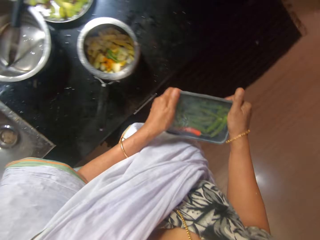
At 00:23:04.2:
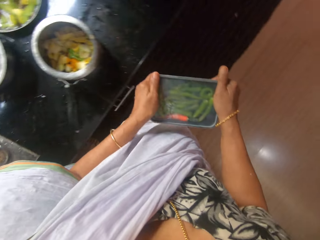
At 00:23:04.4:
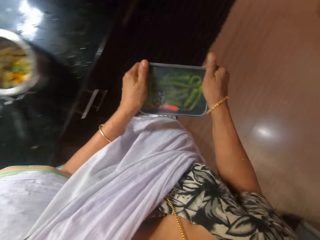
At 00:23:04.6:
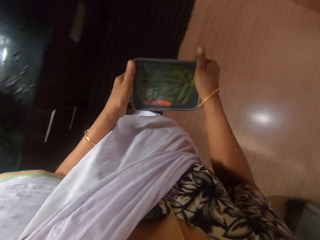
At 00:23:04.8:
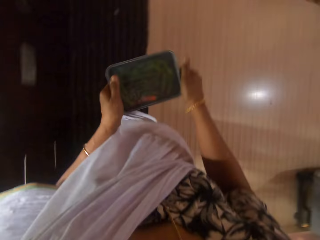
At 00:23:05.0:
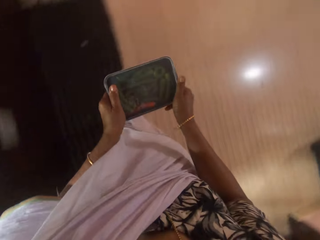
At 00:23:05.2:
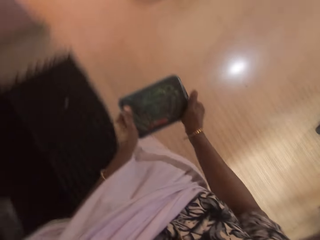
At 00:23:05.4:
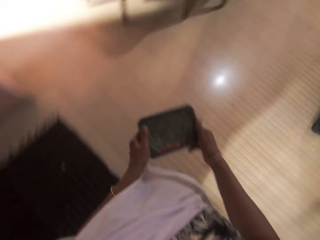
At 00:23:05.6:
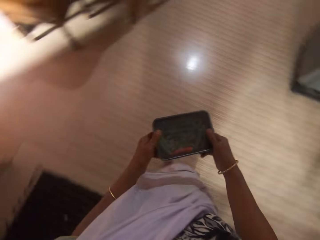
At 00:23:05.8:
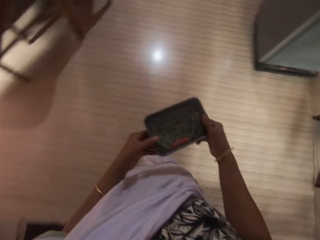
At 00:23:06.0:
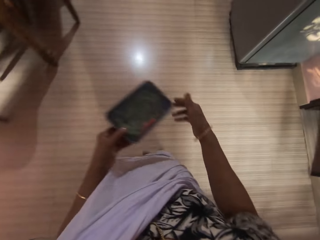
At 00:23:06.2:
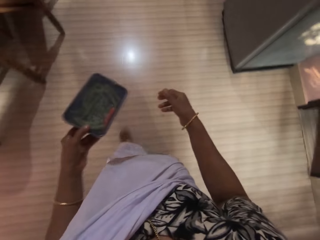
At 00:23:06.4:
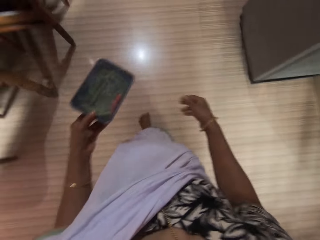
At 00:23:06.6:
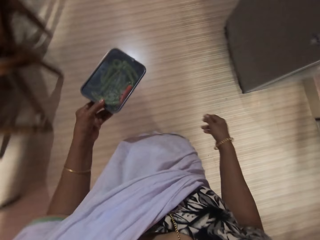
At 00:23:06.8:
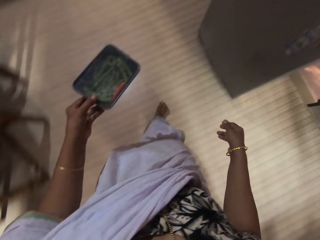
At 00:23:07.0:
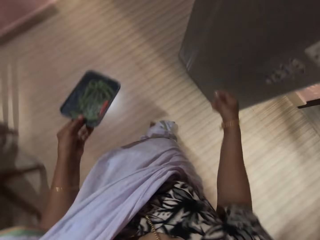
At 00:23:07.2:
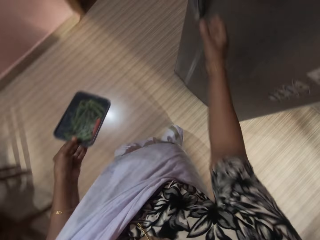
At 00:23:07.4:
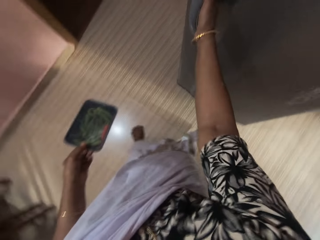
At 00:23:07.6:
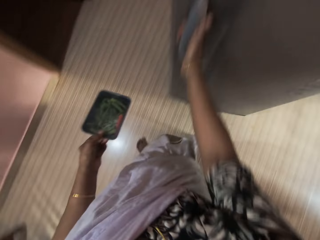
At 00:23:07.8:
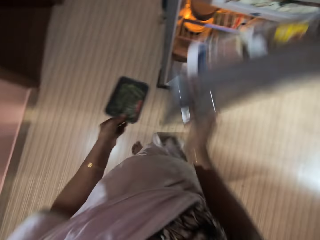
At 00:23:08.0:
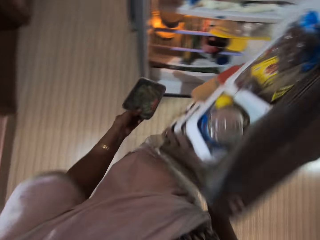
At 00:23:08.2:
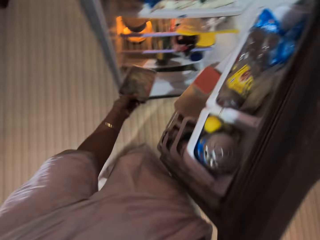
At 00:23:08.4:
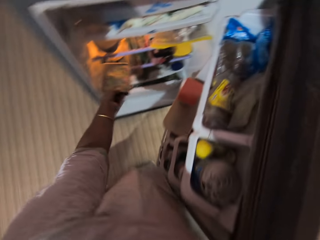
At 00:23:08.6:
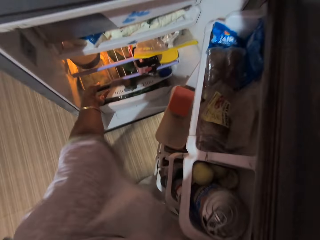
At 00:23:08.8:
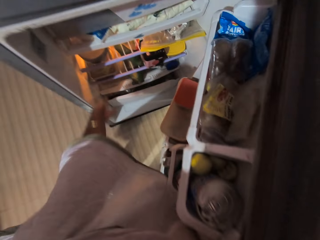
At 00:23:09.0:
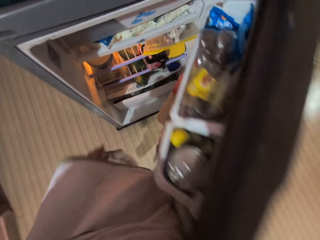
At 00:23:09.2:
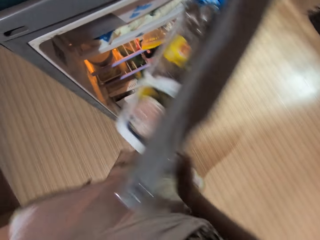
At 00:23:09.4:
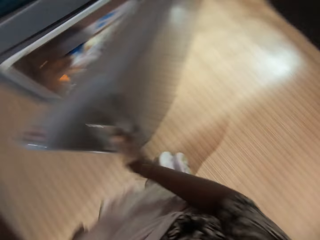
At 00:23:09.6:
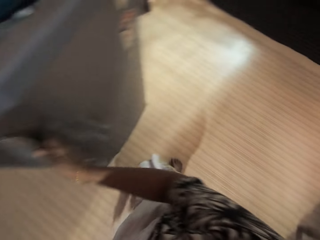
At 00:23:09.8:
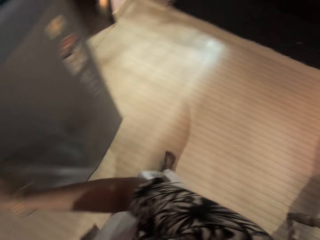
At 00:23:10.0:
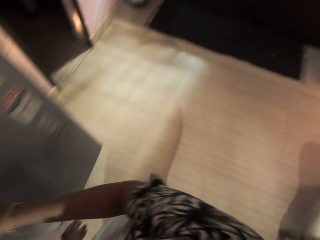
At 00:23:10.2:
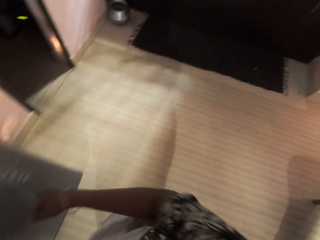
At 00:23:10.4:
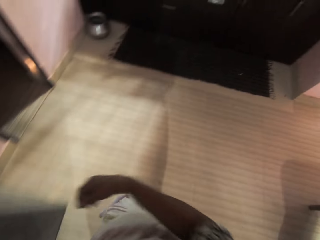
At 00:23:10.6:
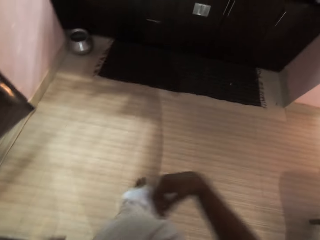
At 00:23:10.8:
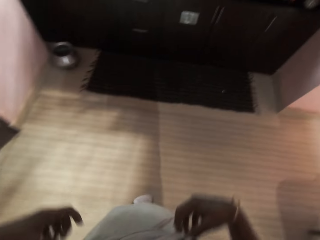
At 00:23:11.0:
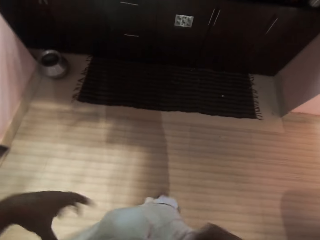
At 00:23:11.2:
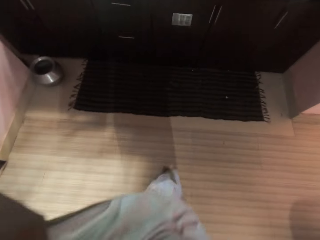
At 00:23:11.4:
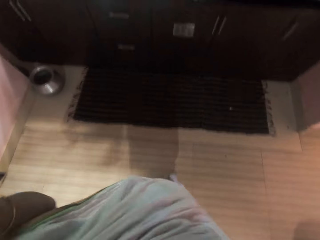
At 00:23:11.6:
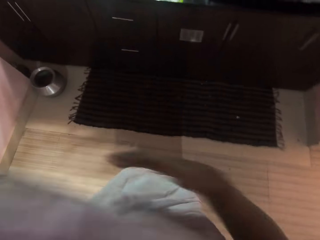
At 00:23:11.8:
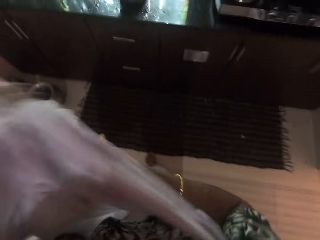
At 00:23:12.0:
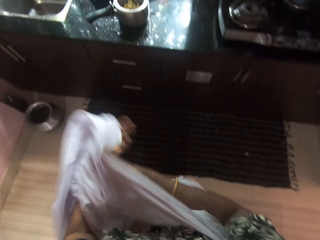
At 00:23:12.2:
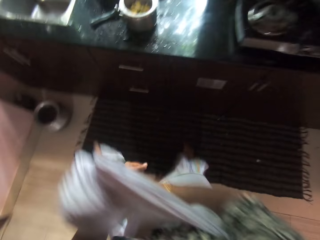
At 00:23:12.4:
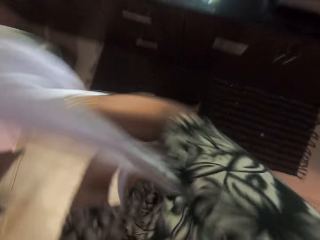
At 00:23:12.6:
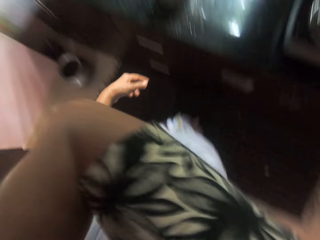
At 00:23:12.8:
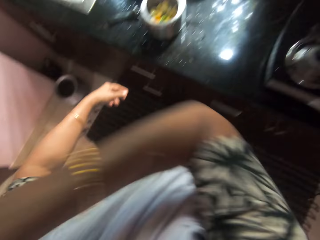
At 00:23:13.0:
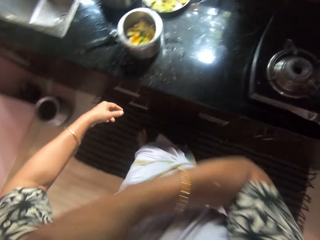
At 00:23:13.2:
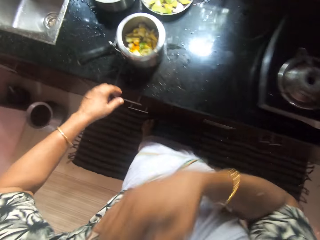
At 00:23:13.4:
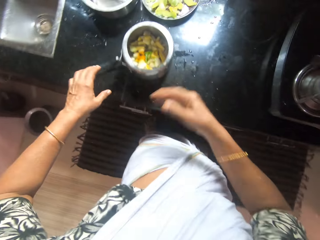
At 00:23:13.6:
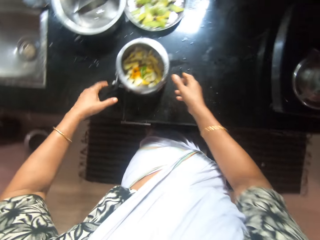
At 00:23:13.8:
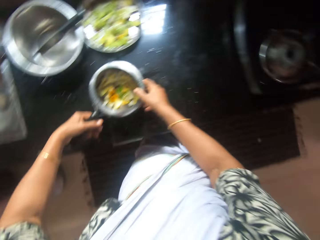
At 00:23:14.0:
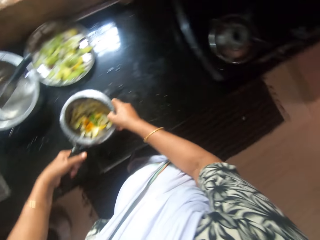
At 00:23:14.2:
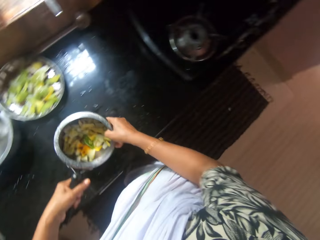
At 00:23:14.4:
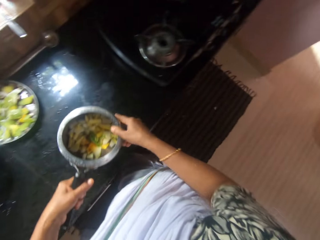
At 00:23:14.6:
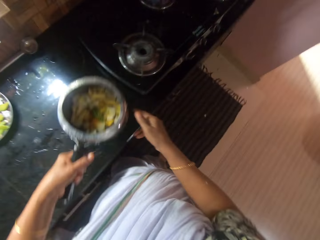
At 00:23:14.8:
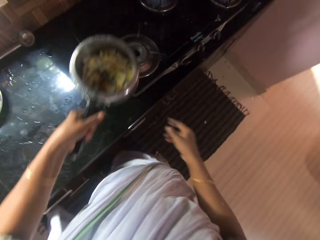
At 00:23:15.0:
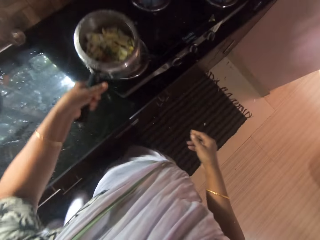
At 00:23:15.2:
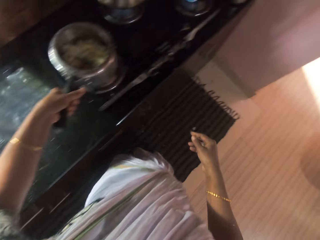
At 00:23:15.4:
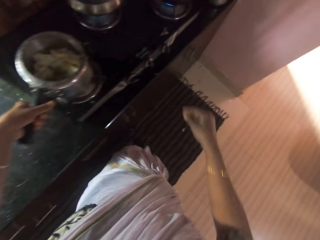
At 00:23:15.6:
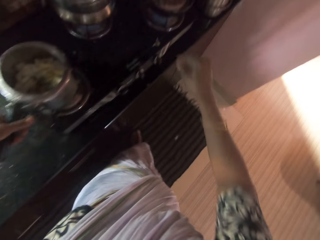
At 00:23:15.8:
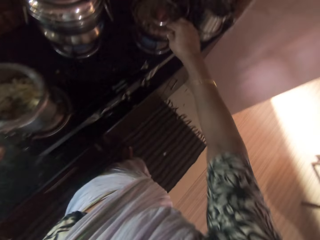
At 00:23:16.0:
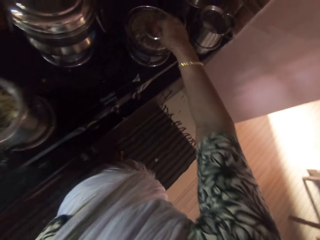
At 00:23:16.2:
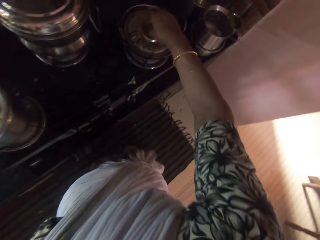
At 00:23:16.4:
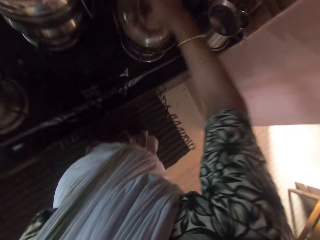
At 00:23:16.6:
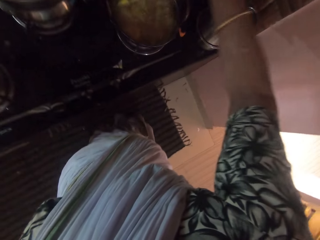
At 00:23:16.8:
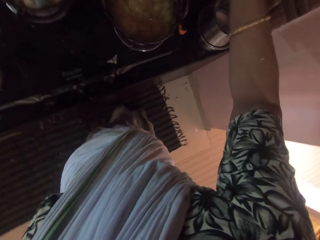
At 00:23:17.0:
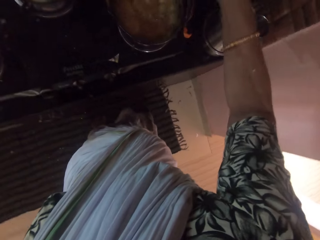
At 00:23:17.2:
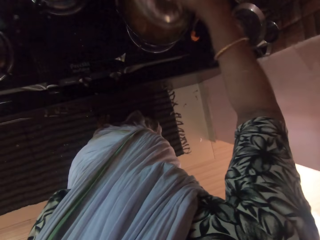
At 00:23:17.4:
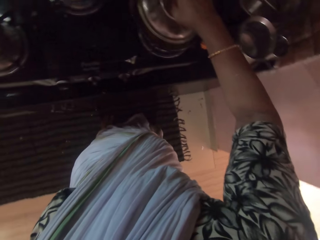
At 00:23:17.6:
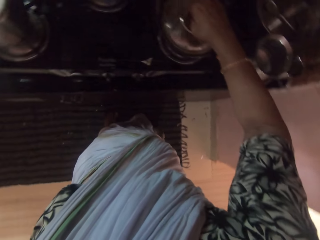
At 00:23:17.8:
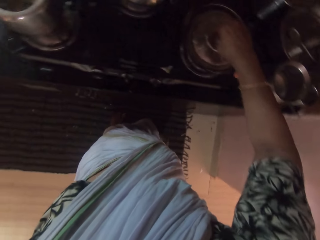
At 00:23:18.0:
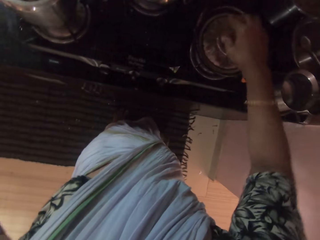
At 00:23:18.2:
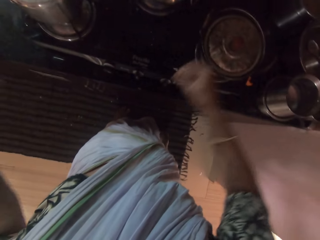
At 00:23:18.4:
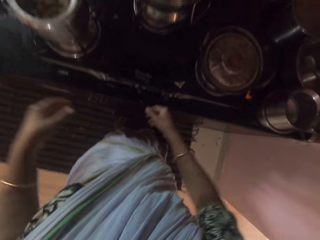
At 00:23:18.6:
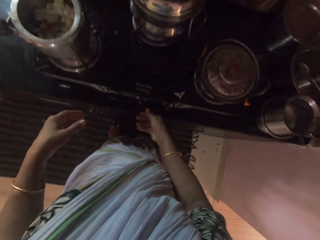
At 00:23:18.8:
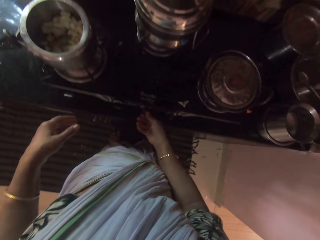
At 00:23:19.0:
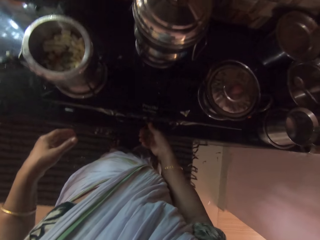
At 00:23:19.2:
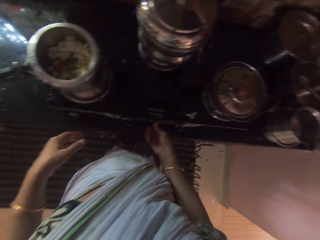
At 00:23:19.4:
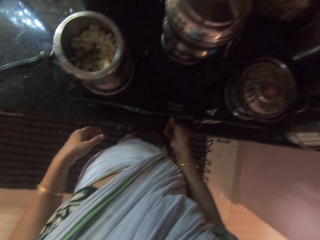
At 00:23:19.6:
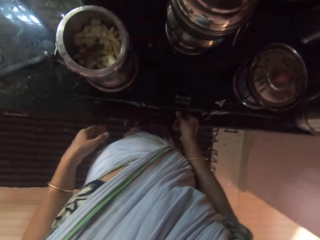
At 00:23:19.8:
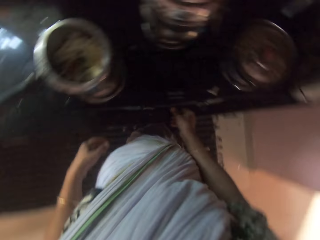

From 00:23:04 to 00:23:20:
The camera wearer walks to the refrigerator. She opens the refrigerator with her right hand. She puts the bowl in the refrigerator with her left hand. She closes the refrigerator with her right hand. She walks to the countertop. She touches the cloth. She adjusts her sari with her right hand. She picks a pot from the countertop with her left hand. She places the pot on a cooker with her left hand. She opens the pot with a lid in her right hand. She closes the pot with the lid in her right hand. She turns the cooker switch with her right hand.

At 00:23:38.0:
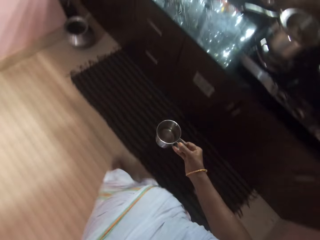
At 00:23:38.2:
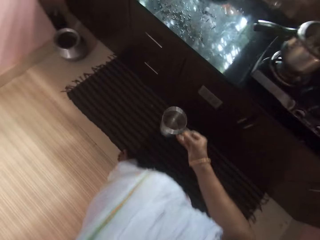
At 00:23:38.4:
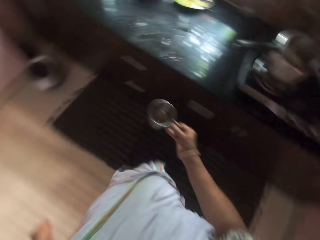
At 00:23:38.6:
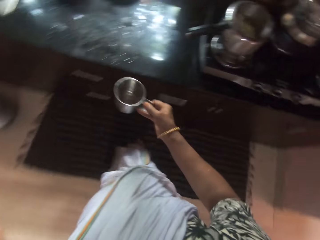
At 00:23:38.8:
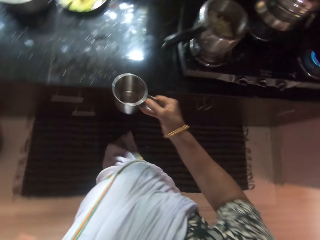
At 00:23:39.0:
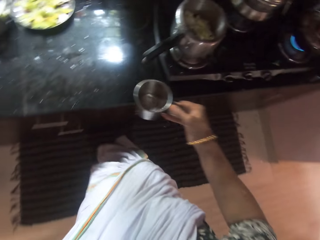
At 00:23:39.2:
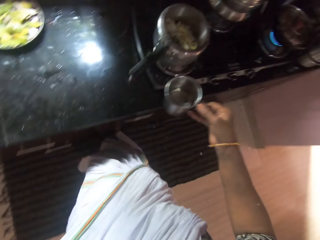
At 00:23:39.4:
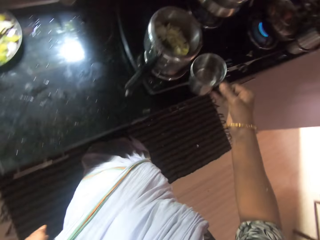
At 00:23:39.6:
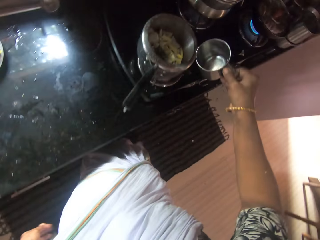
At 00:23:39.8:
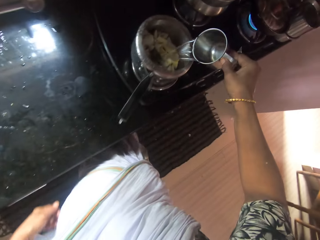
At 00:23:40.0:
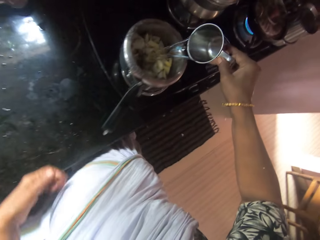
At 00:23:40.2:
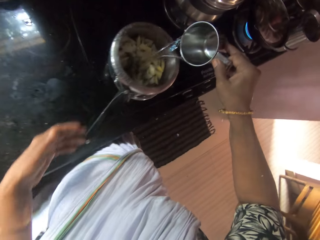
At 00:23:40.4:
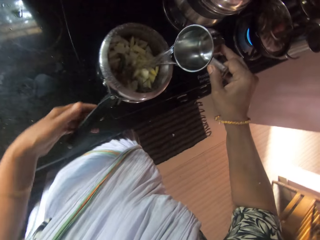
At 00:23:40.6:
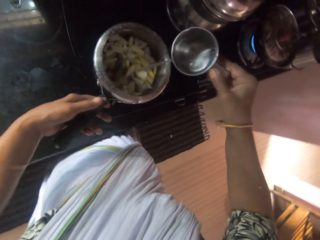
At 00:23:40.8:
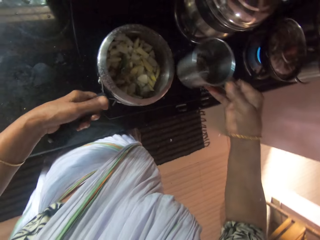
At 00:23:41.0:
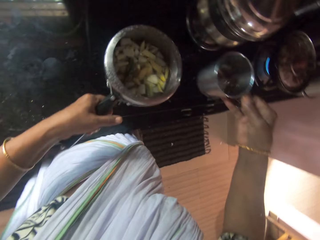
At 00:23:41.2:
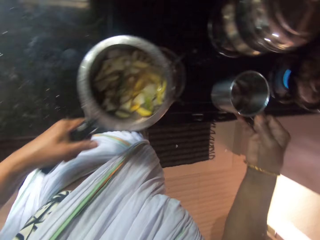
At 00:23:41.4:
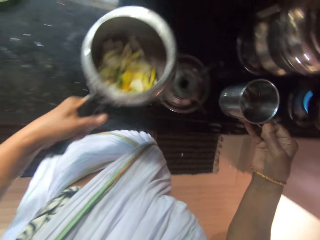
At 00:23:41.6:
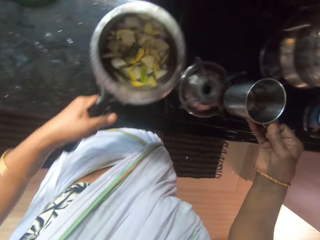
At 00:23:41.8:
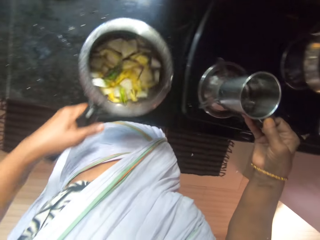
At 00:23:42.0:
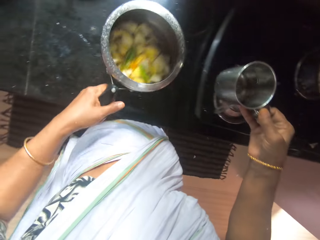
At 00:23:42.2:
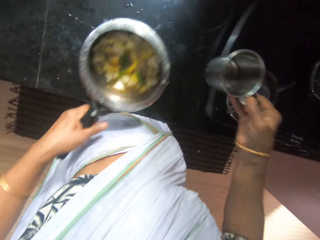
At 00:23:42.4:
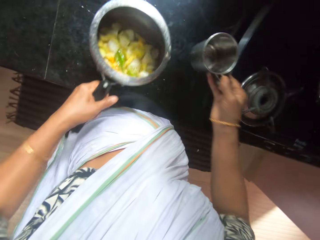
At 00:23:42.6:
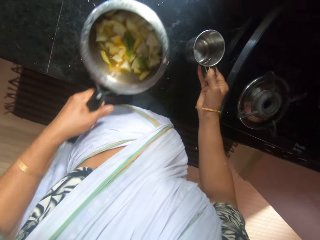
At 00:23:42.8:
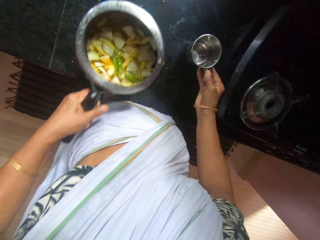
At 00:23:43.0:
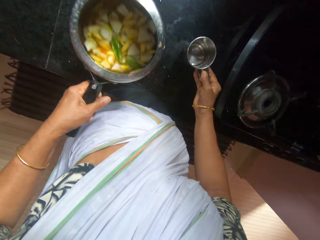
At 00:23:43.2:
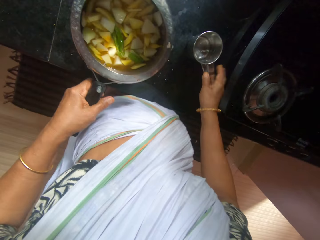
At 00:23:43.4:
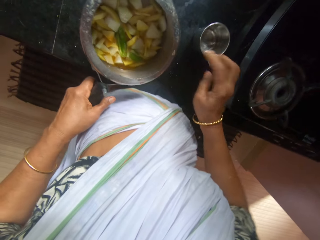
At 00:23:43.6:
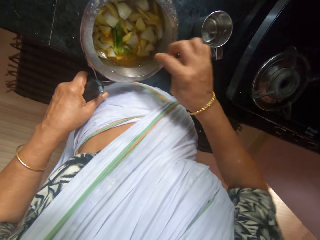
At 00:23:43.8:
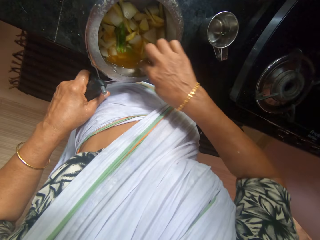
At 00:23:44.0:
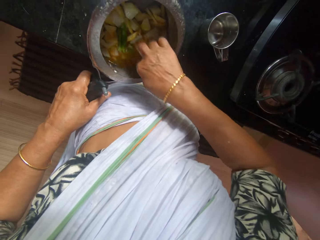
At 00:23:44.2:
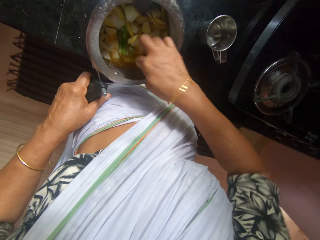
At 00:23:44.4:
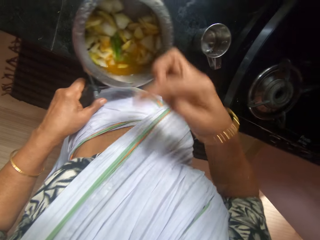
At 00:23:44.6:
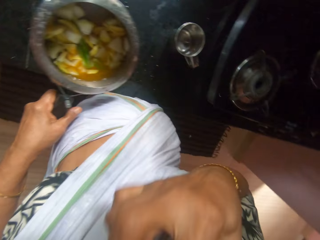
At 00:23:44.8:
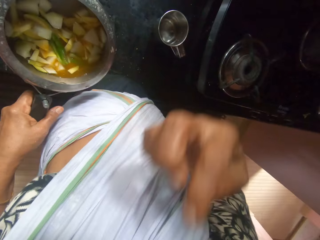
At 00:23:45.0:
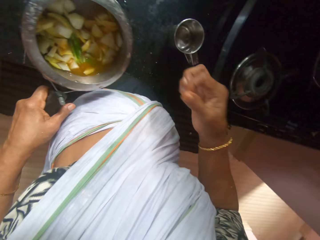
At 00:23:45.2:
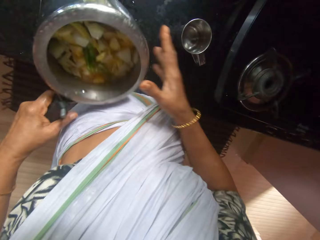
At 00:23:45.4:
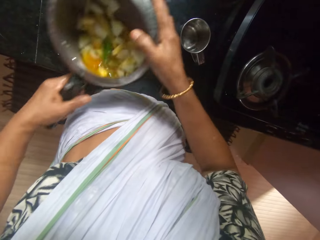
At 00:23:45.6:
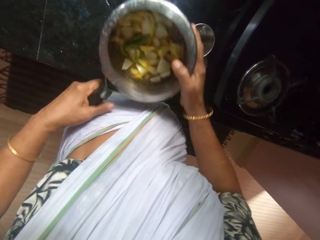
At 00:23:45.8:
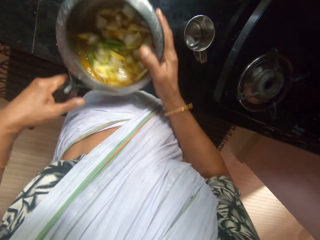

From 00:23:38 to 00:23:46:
The camera wearer pours water in the pot with the cup in her right hand. She shakes the pot with her left hand. She drops the cup on the countertop with her right hand. She dips her right hand into the pot. She tastes her right hand.
